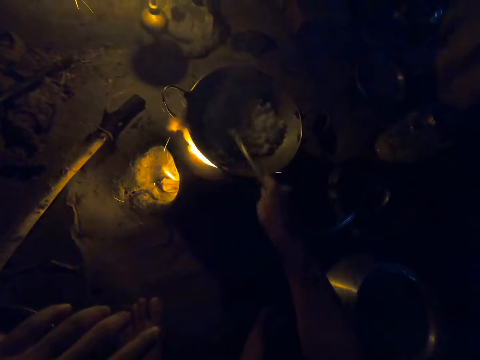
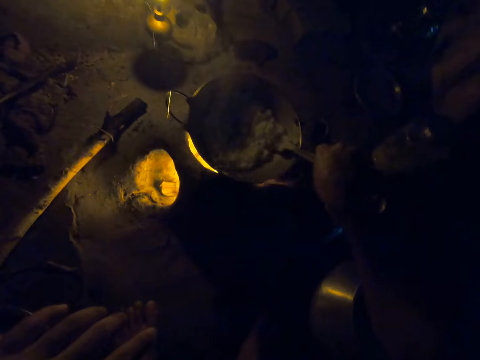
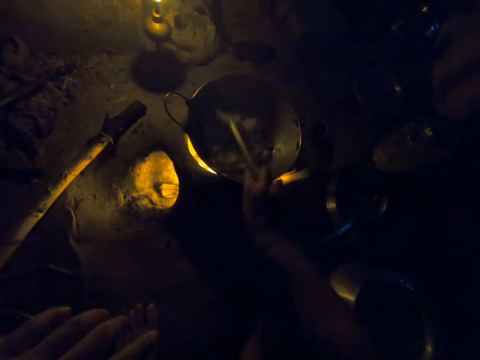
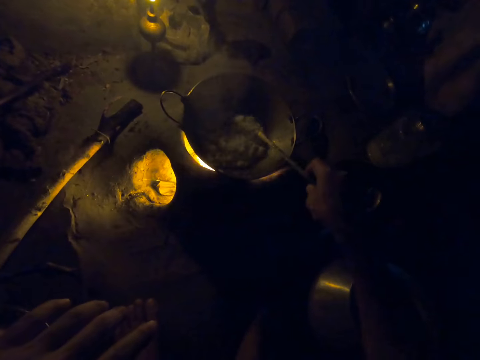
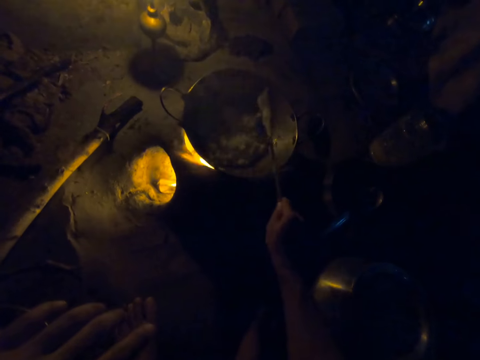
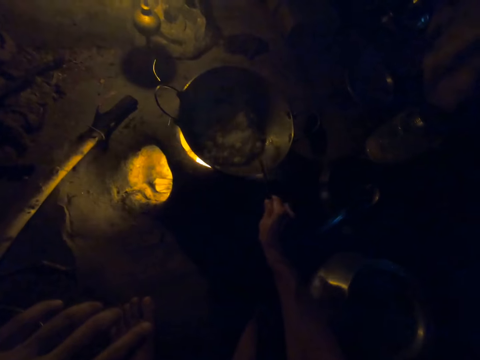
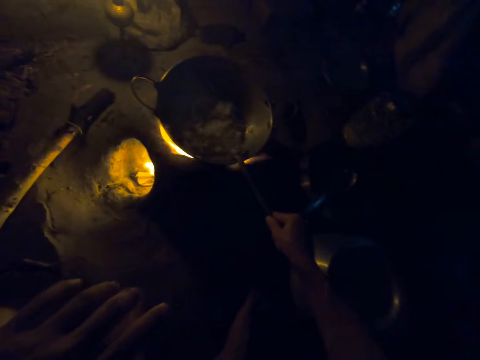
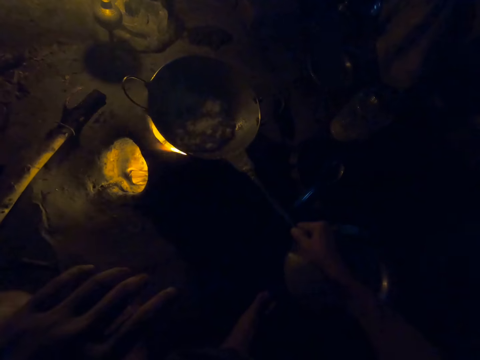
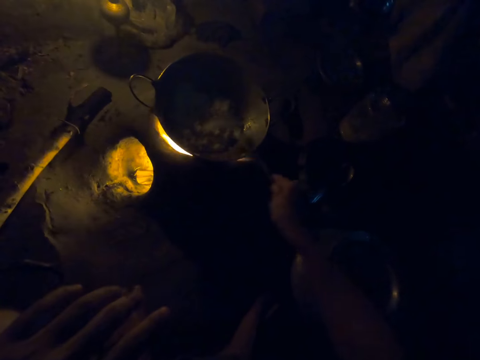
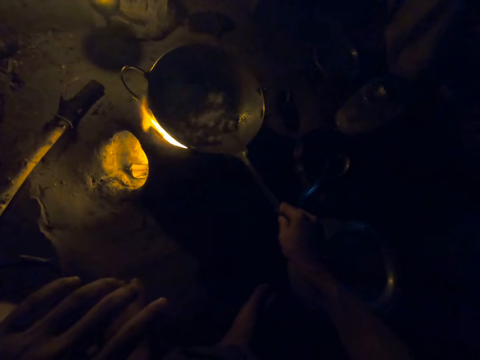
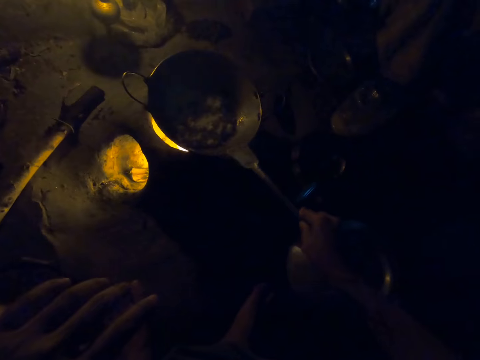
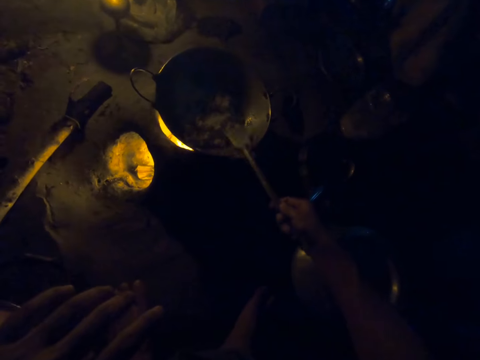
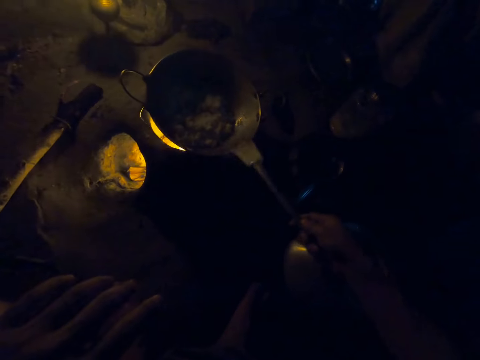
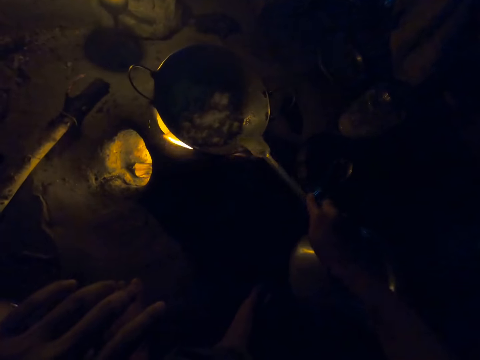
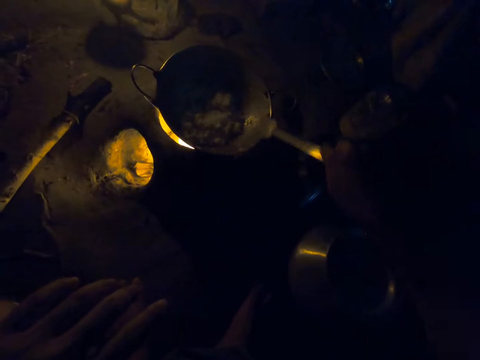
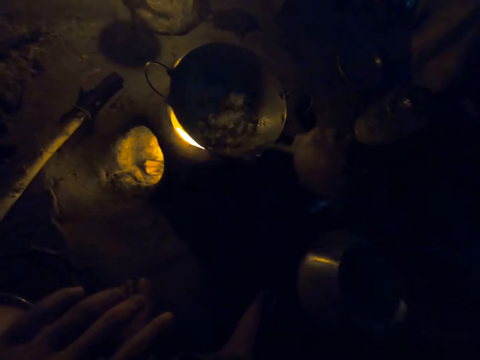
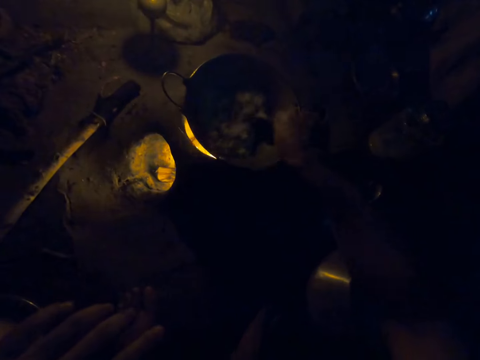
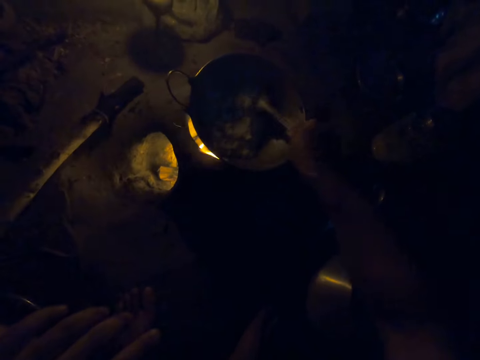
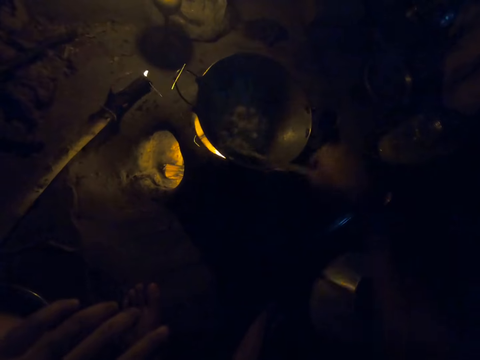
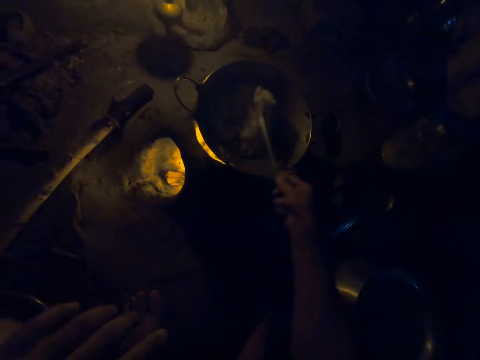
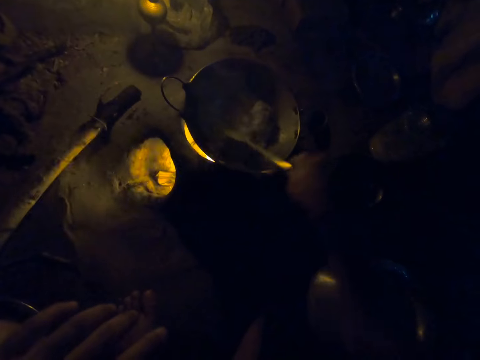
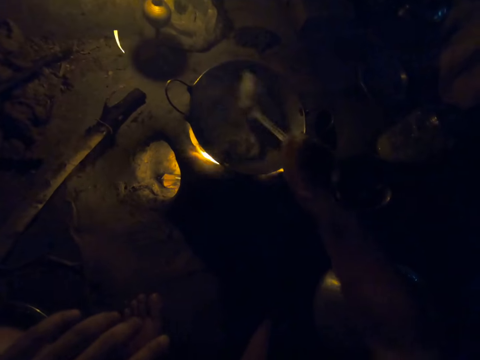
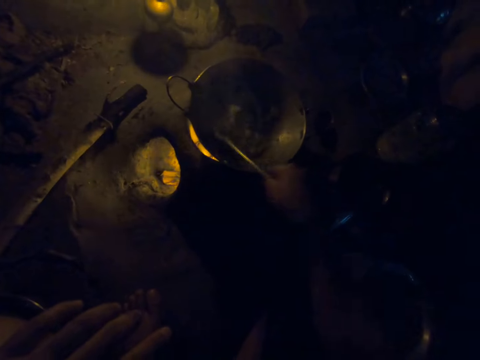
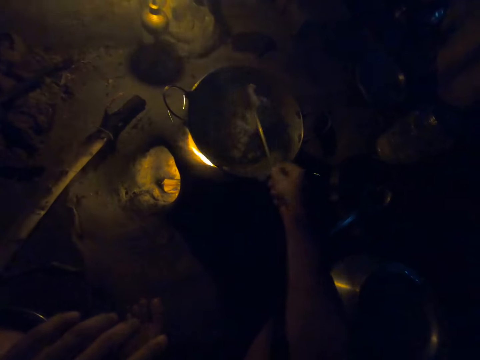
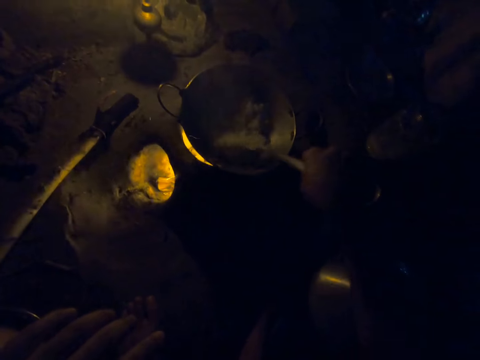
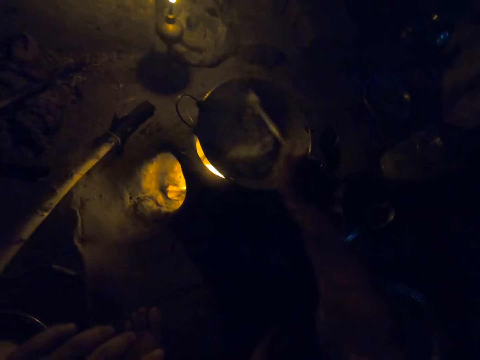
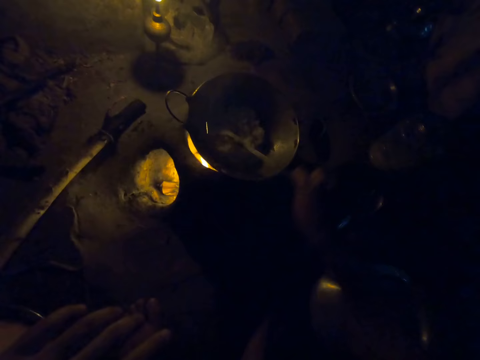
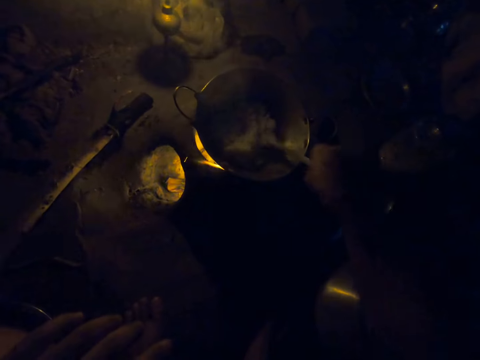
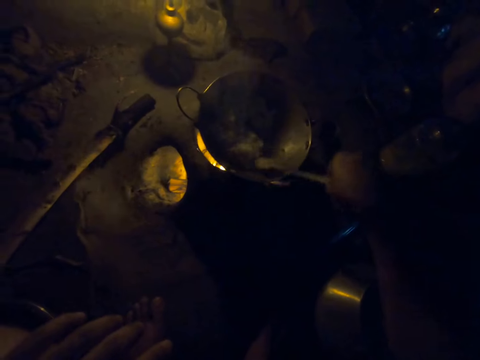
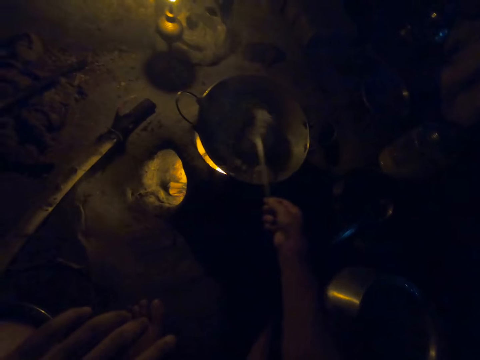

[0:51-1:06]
The camera wearer hits the spatula spoon on the cooking pan. They move the spatula spoon on the cooking pan edges. They stir the paste with the spatula spoon.

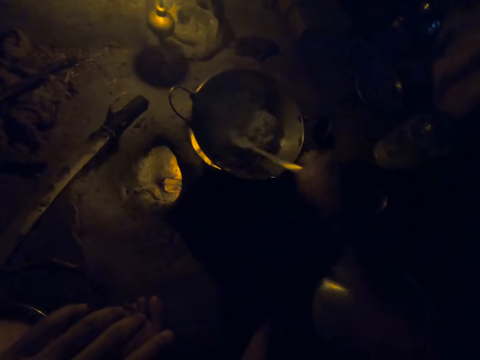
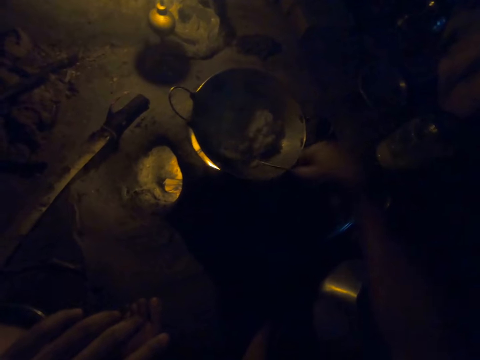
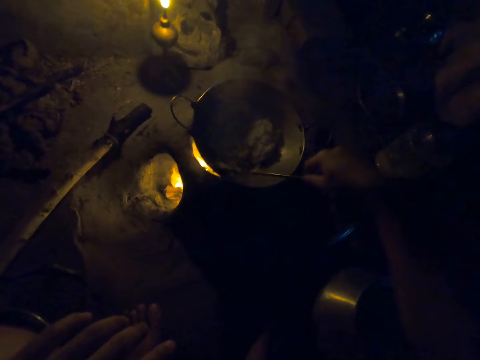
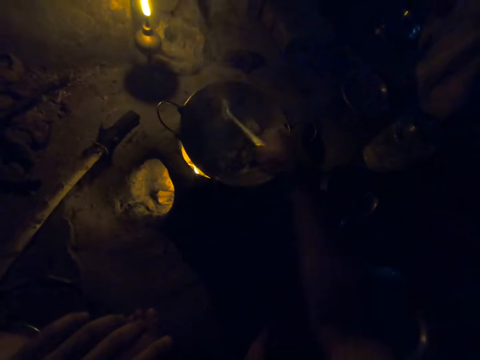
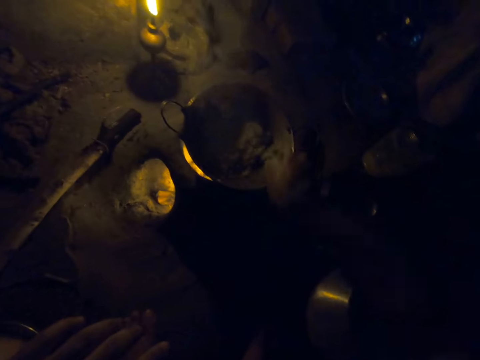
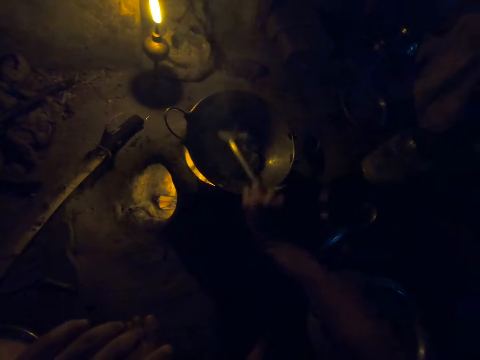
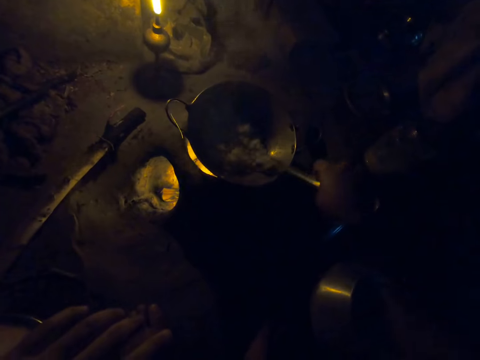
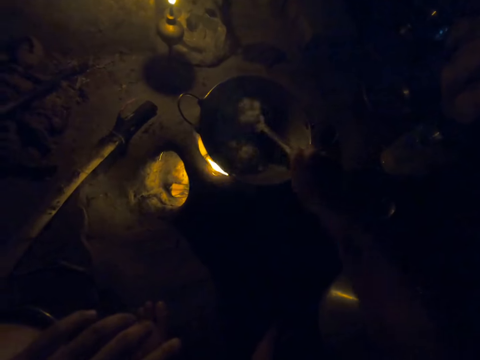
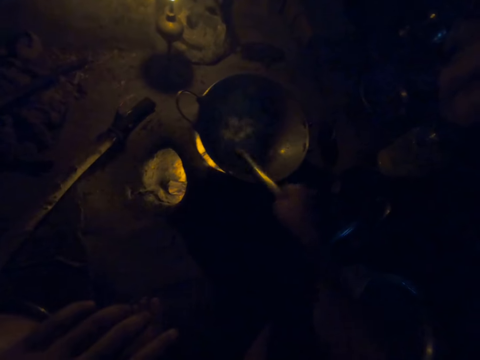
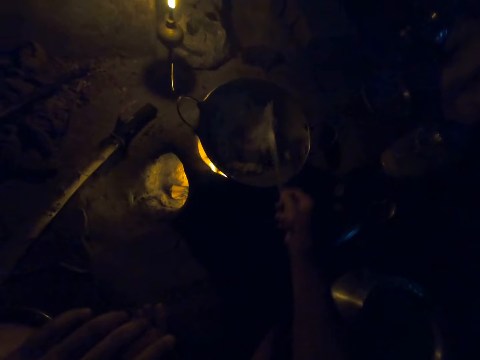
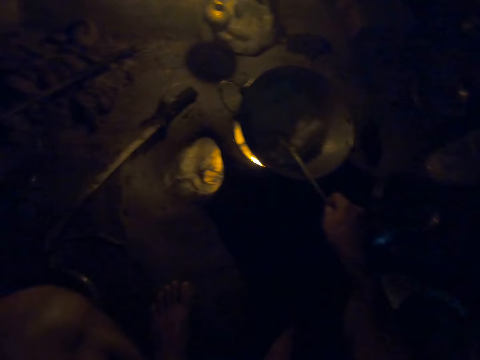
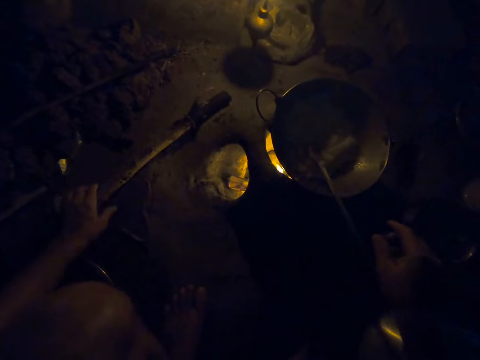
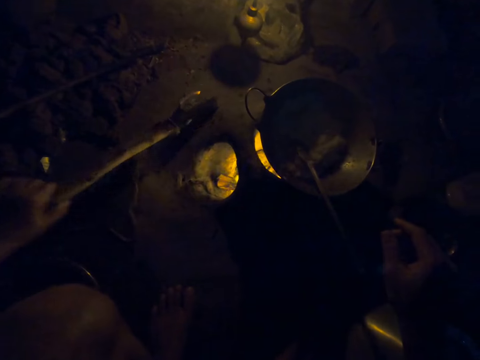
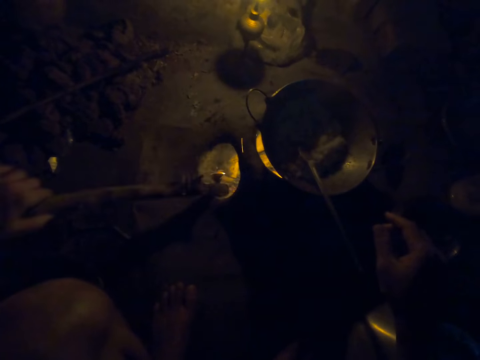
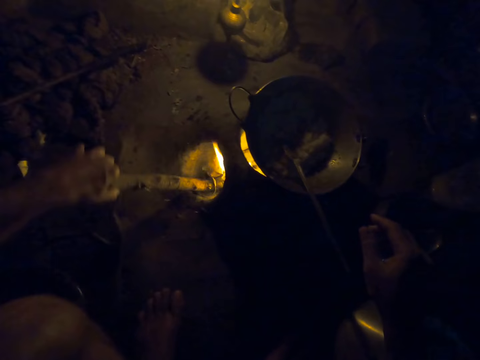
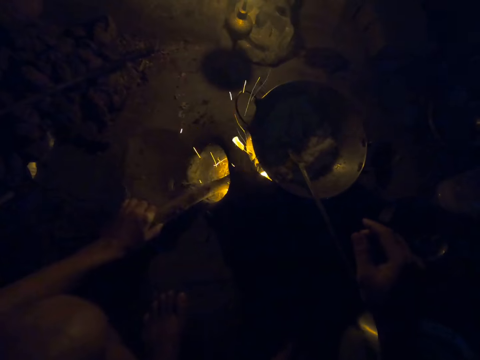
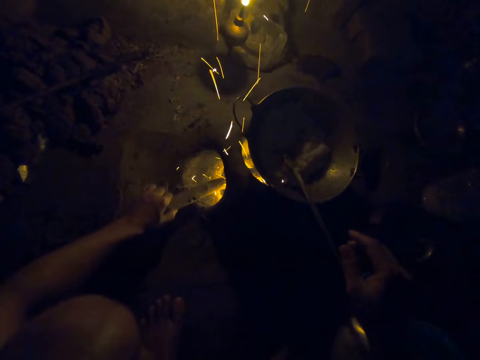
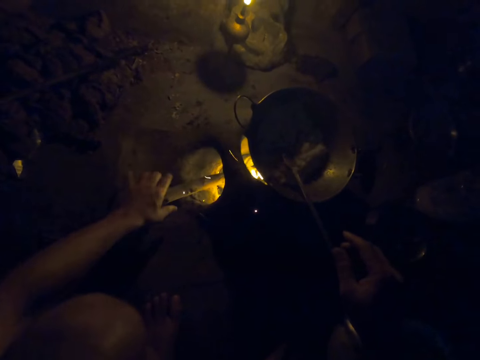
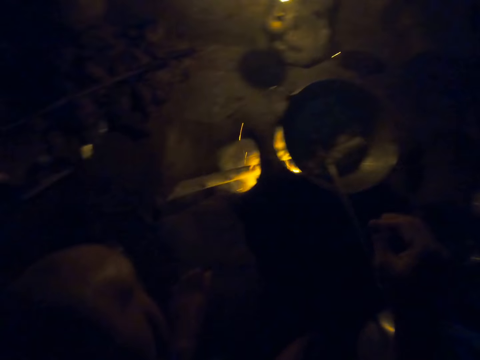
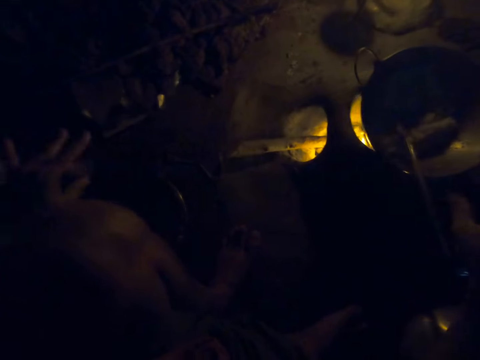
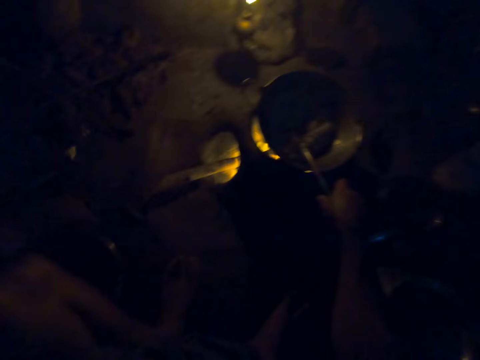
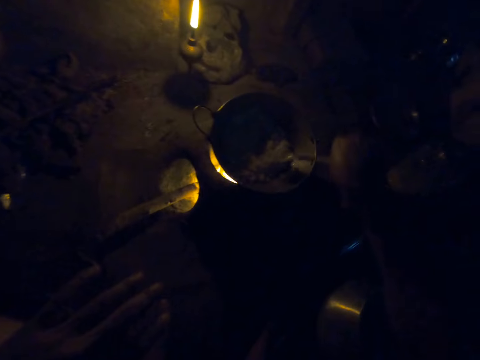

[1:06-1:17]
The camera wearer picks up a firewood. She adjusts the firewood with her left hand. She puts the firewood in the firewood stove. She stirs the paste with a spatula spoon.
